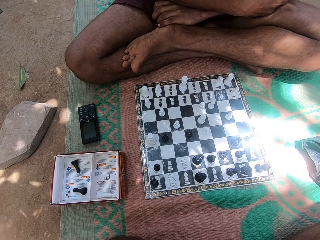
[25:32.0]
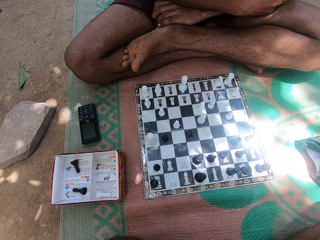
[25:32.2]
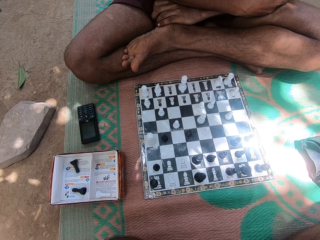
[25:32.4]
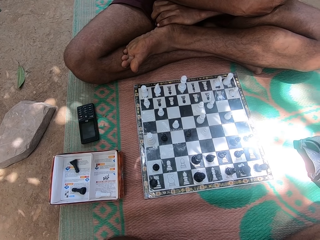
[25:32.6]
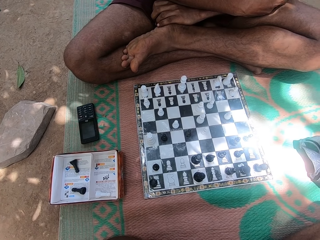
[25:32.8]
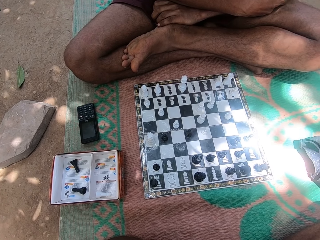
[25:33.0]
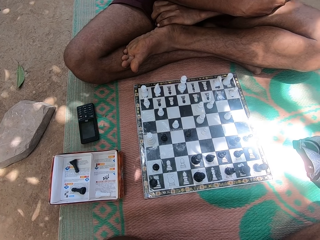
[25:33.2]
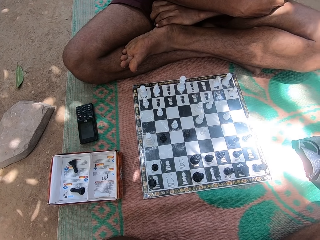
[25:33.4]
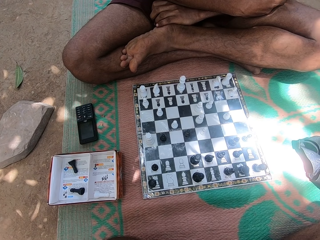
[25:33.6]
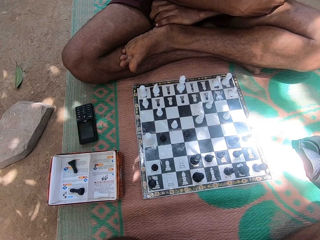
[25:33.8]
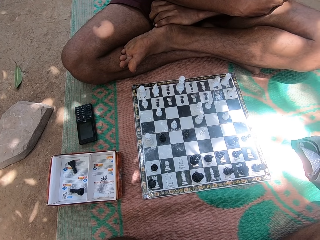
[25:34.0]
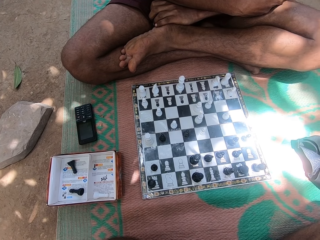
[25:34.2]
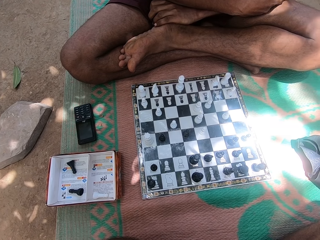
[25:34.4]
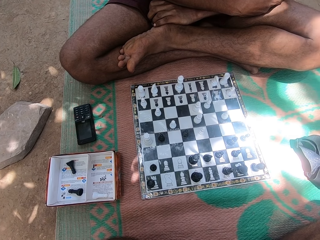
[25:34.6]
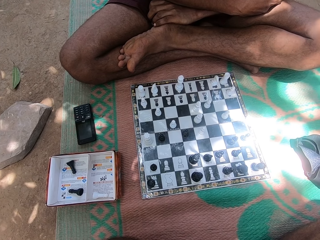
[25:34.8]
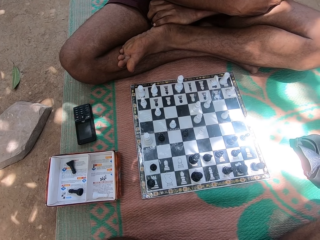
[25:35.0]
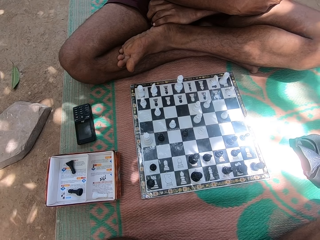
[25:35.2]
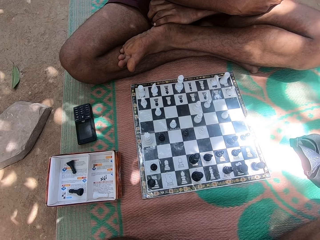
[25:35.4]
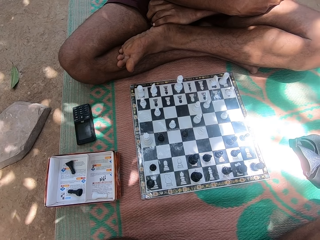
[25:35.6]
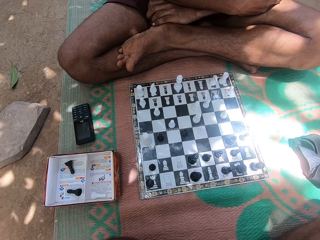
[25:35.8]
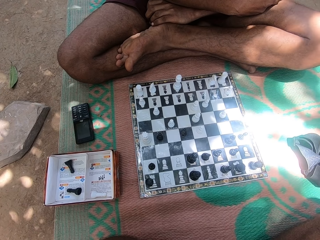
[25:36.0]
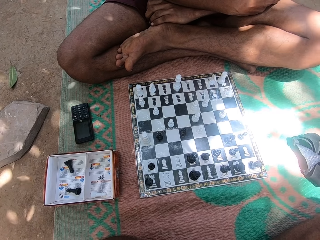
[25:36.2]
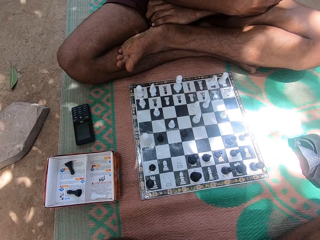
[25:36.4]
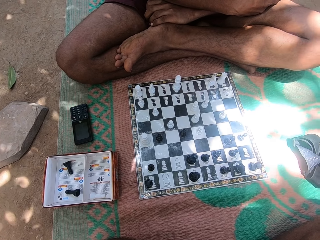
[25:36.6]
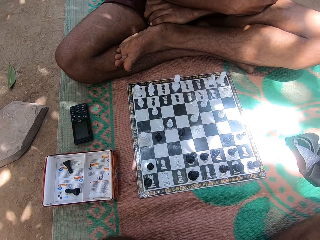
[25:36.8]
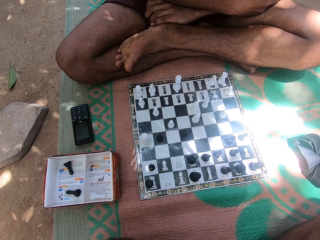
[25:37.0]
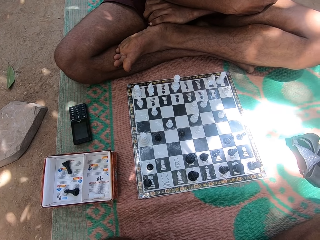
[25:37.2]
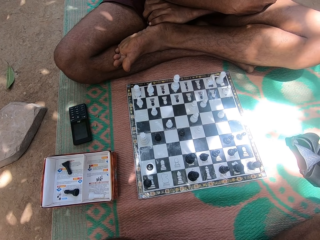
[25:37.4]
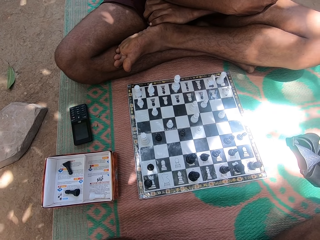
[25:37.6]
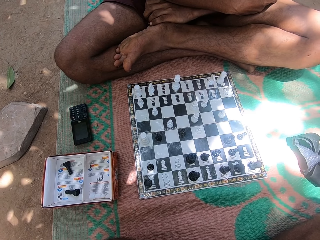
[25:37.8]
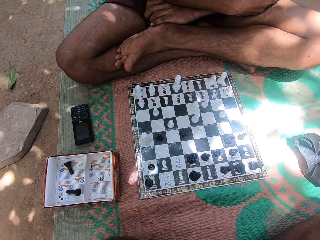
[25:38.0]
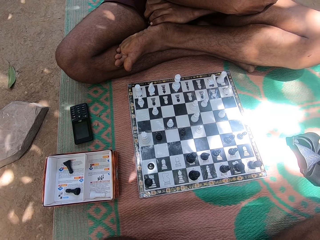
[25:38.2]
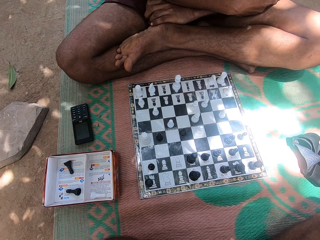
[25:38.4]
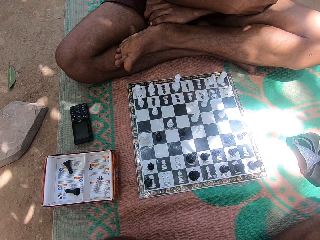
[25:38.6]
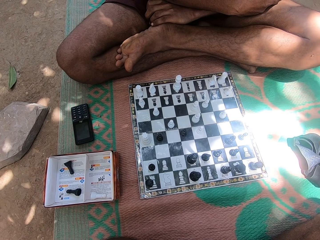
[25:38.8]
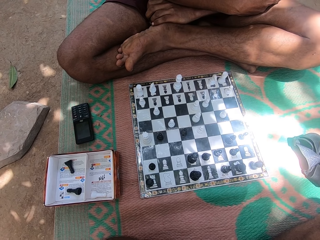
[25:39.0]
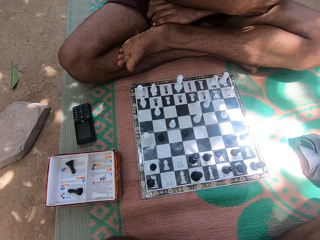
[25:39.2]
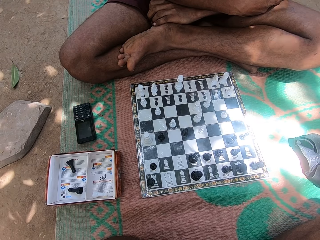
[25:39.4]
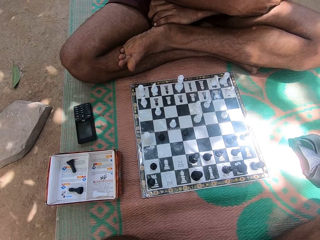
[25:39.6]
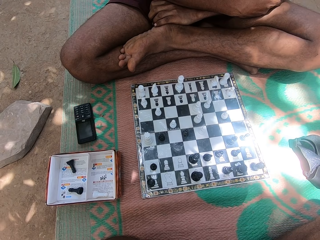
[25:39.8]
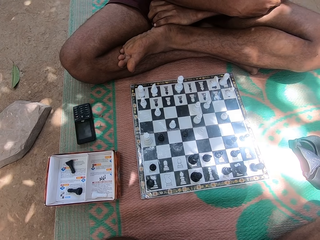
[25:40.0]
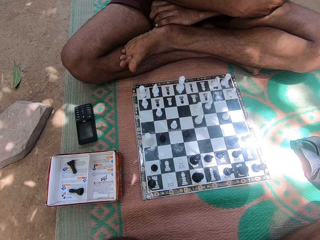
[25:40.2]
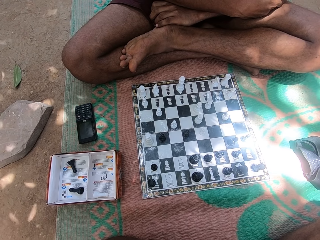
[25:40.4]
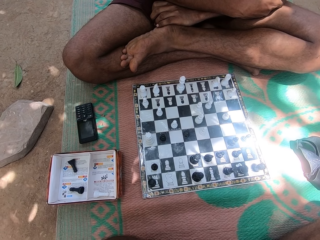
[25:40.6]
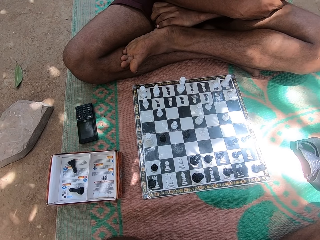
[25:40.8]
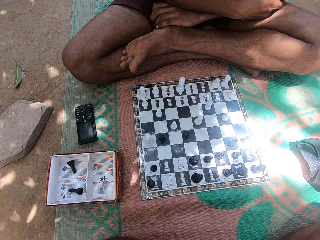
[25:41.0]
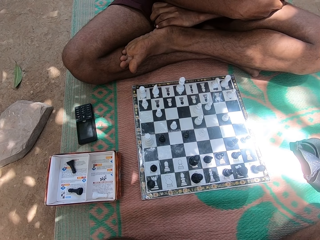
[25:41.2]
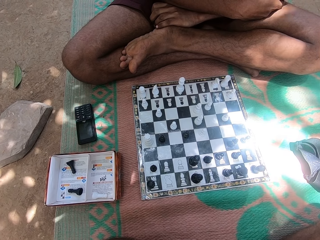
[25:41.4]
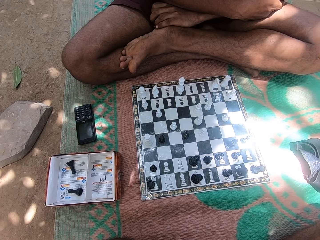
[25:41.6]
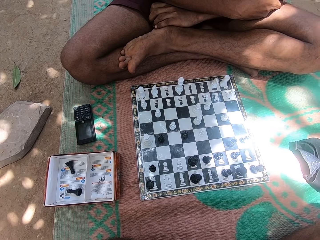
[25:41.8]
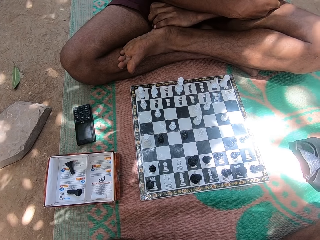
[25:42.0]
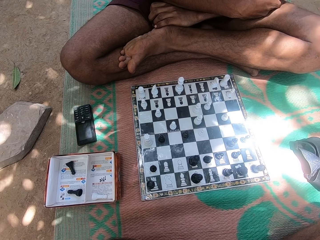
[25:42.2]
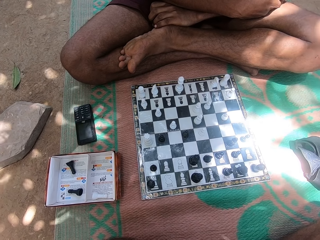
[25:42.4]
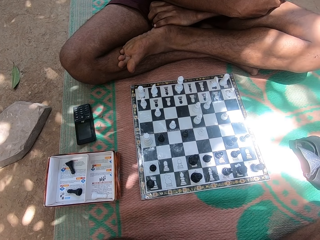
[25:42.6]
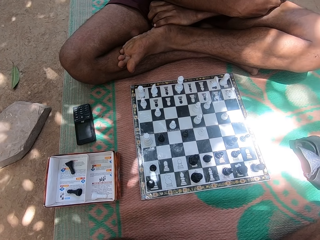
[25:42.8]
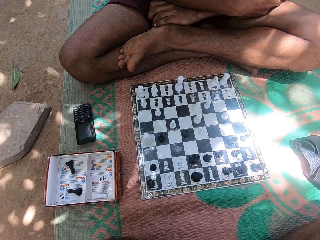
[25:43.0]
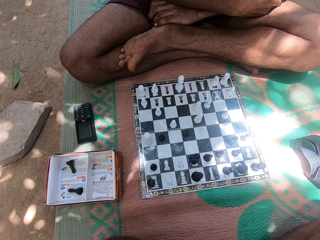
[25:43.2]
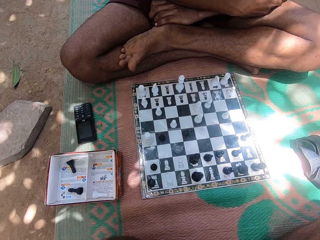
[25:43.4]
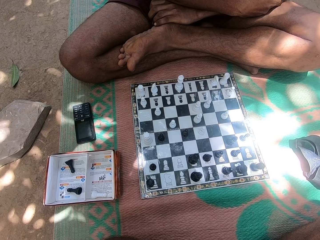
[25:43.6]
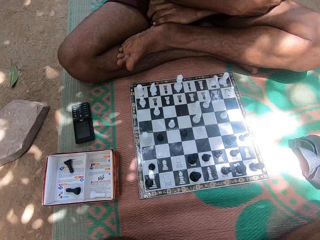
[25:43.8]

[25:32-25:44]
The camera wearer swings the head.

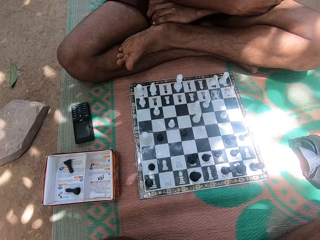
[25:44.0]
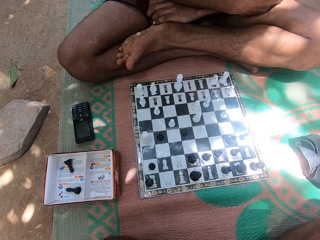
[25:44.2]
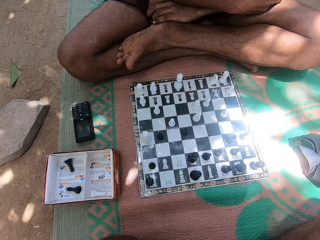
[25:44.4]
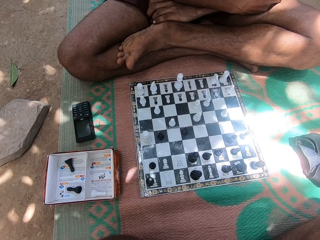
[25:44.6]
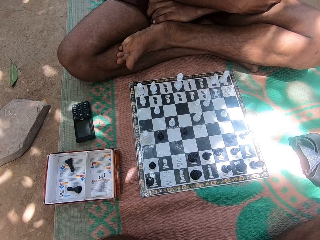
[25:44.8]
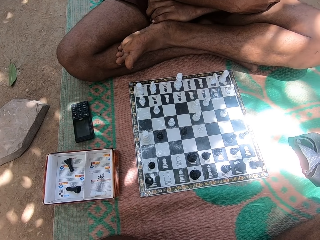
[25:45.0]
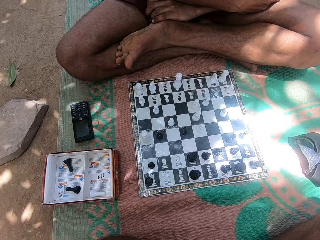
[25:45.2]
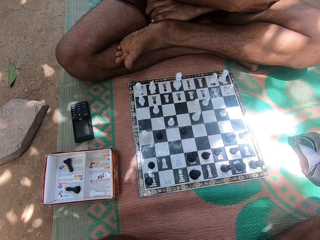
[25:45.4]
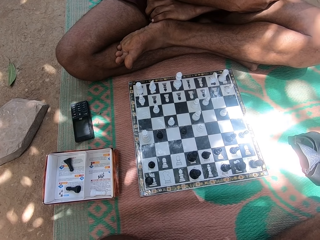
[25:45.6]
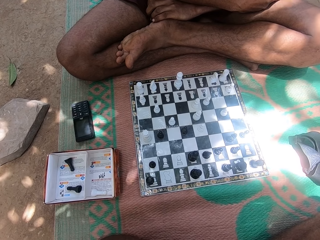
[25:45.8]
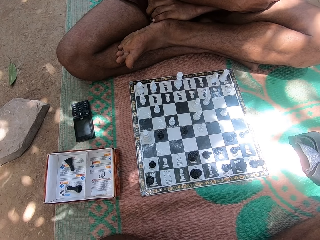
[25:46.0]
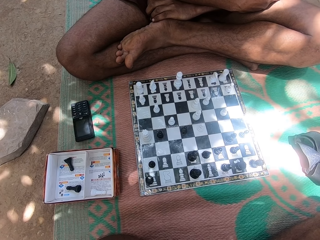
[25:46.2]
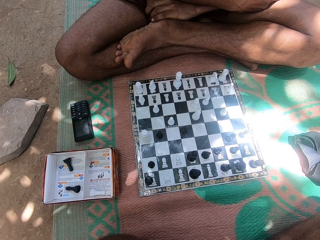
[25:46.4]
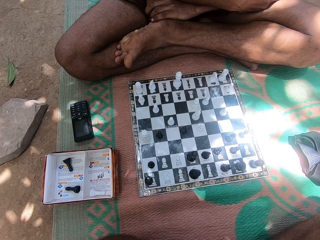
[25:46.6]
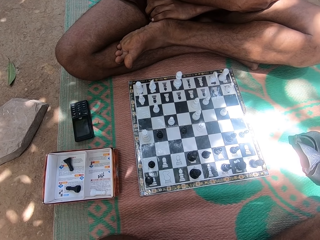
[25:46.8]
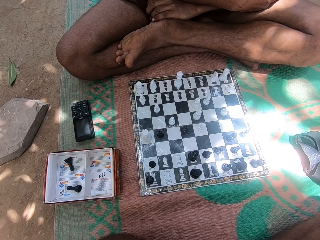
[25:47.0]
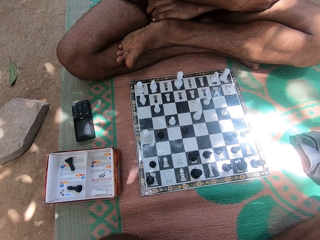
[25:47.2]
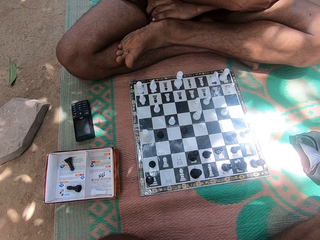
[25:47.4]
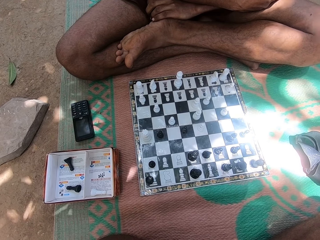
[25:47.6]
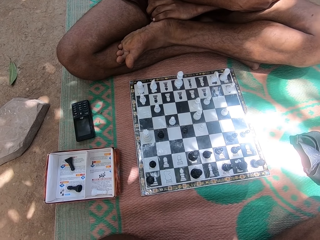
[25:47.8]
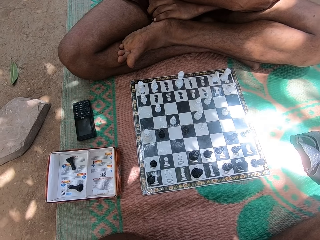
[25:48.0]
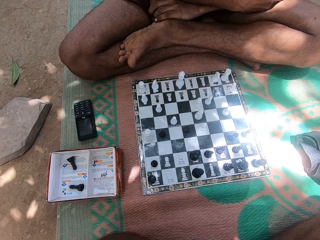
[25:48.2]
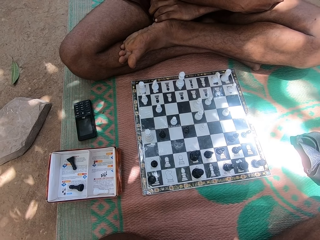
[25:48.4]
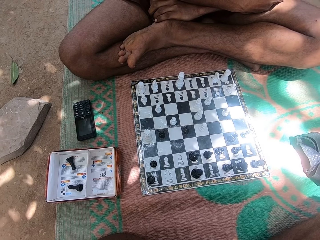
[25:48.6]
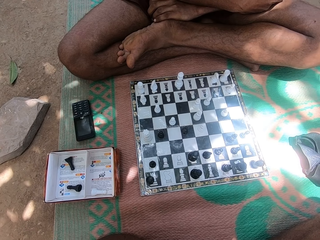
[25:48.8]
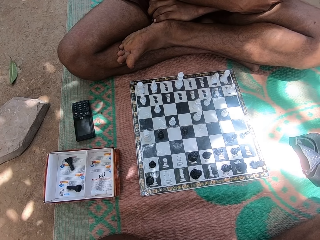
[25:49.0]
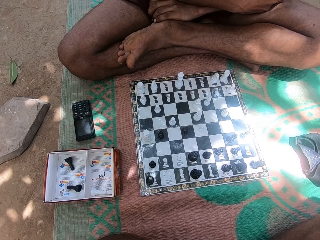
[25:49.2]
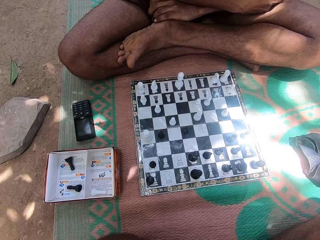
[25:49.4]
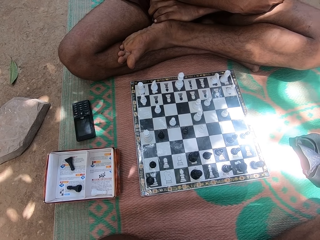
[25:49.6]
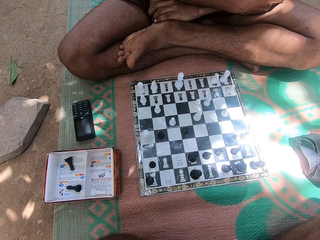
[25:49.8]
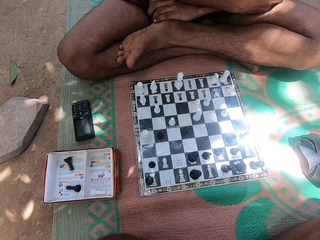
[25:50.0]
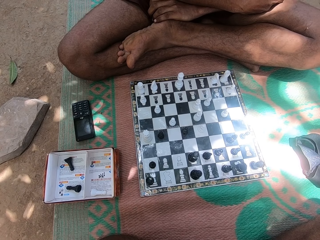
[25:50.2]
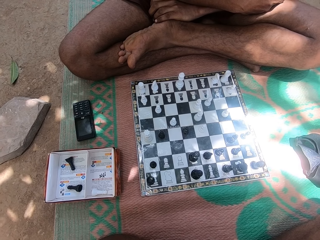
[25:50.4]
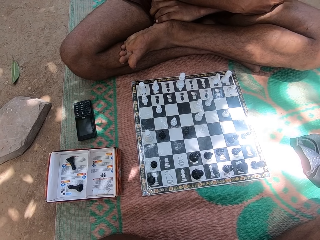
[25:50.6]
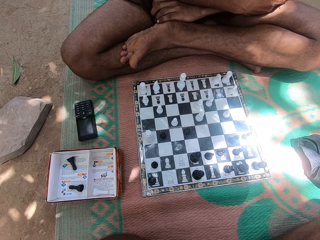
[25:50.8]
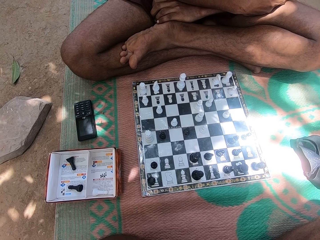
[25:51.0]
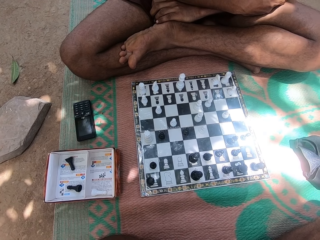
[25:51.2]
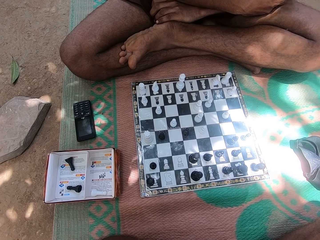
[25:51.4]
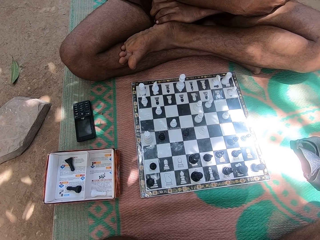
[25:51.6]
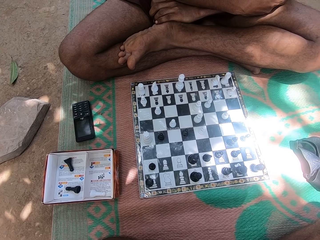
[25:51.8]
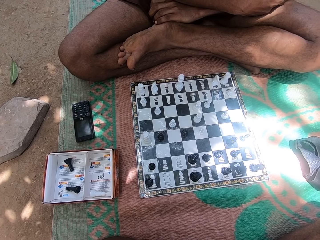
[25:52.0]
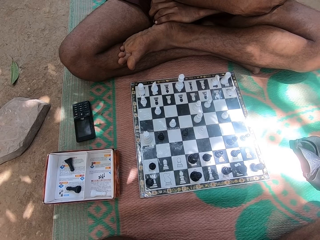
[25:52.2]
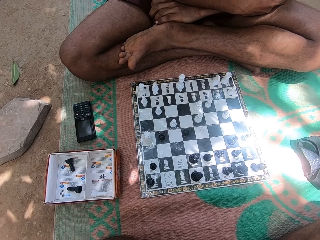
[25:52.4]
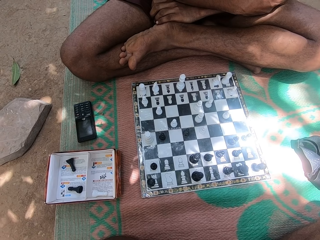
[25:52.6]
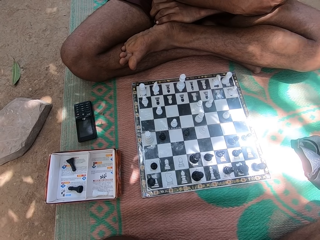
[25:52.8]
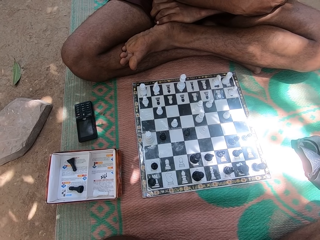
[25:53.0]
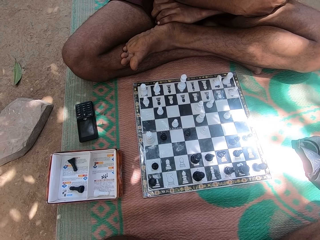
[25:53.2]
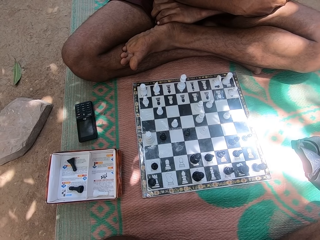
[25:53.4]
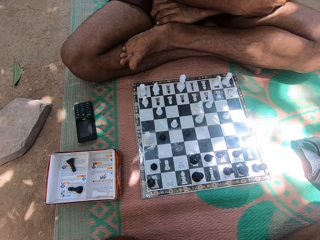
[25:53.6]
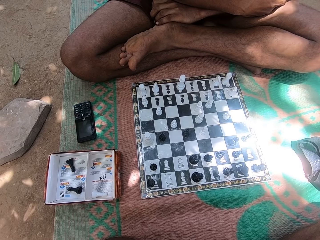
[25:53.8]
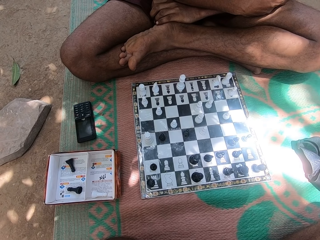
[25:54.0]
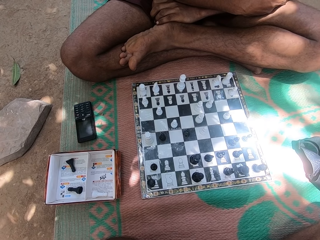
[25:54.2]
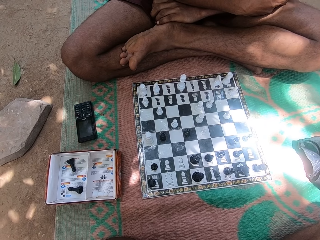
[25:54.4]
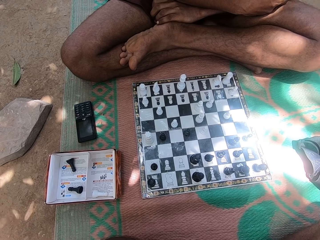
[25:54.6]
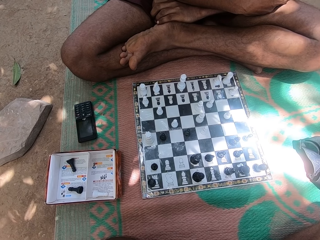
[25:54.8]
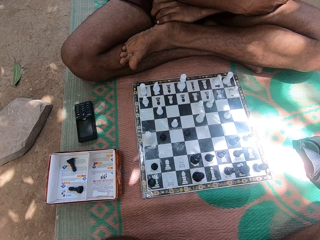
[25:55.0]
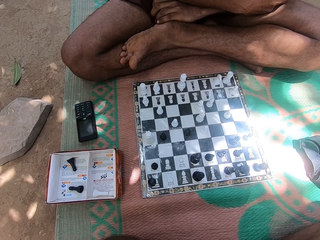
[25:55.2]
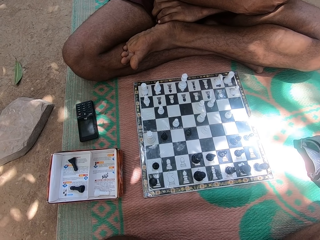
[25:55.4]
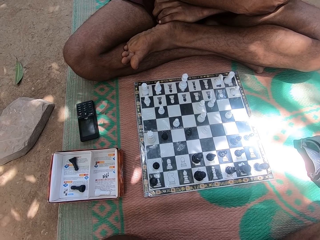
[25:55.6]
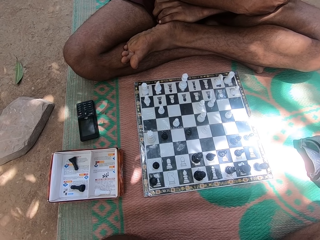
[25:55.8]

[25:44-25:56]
The camera wearer looks at the chess pieces on the chess board.
